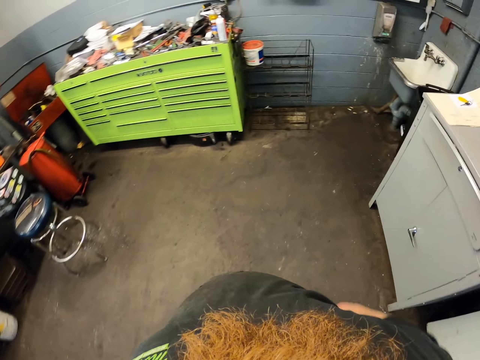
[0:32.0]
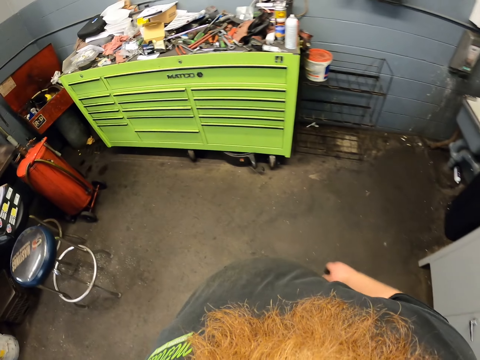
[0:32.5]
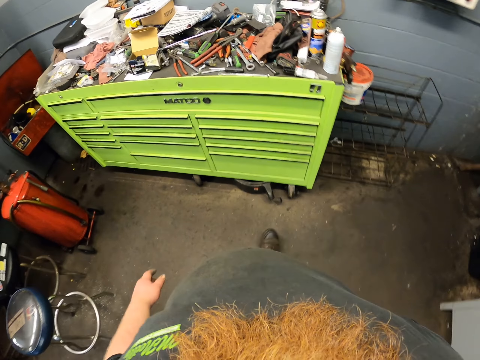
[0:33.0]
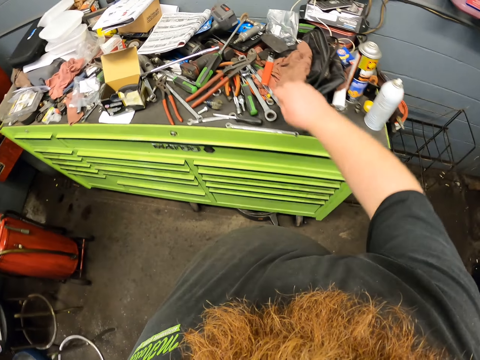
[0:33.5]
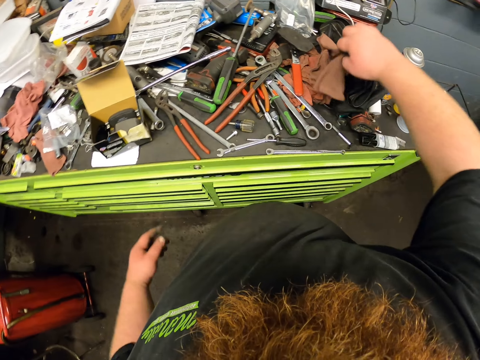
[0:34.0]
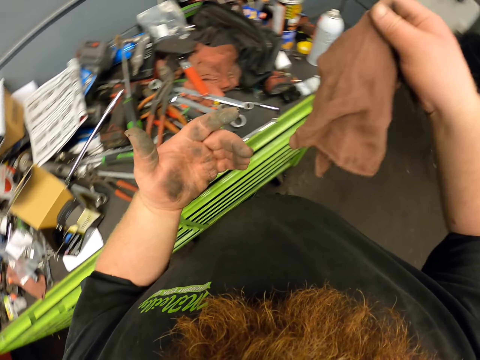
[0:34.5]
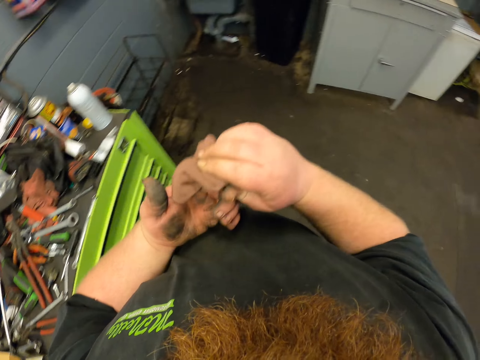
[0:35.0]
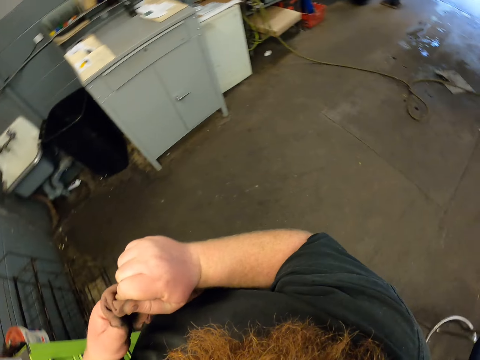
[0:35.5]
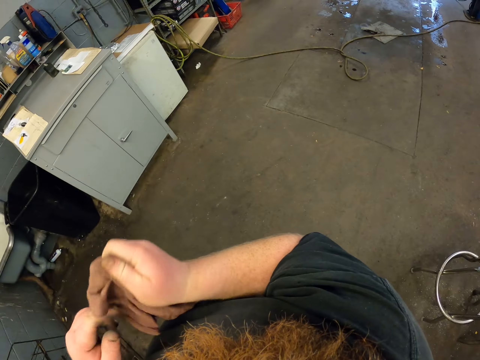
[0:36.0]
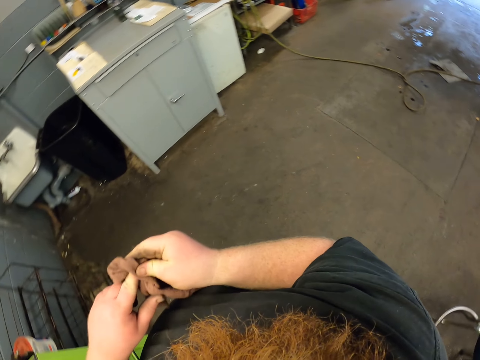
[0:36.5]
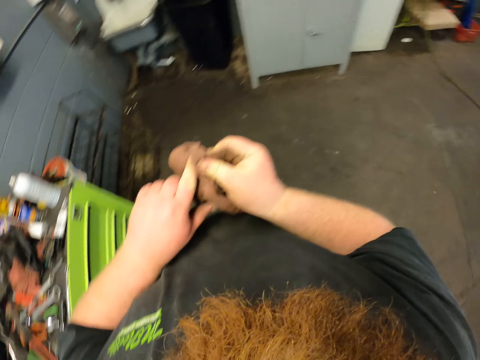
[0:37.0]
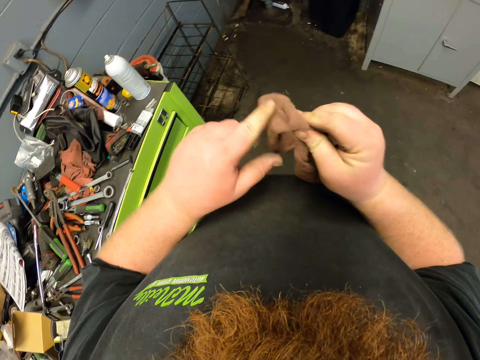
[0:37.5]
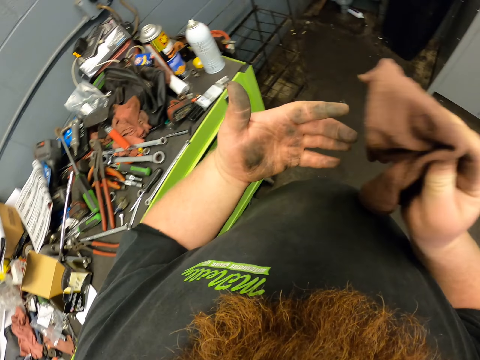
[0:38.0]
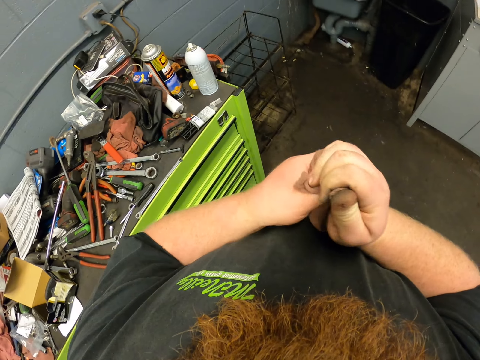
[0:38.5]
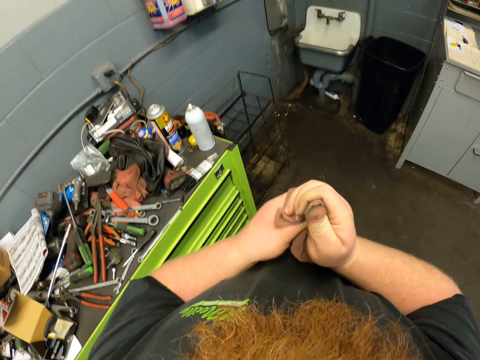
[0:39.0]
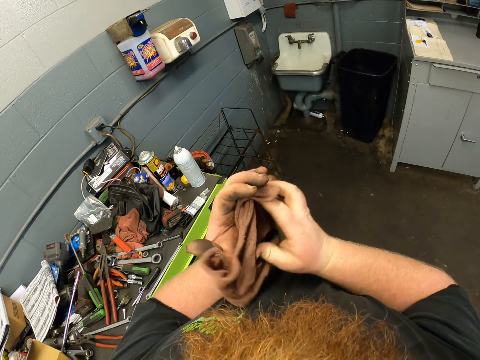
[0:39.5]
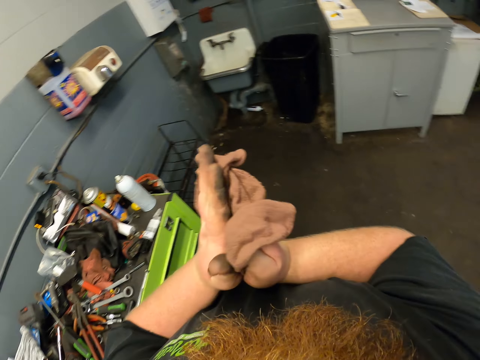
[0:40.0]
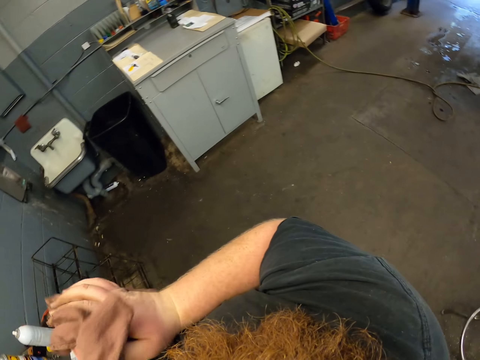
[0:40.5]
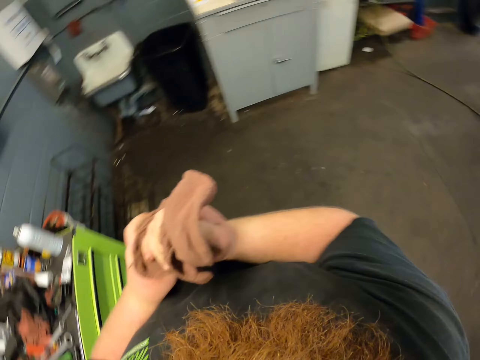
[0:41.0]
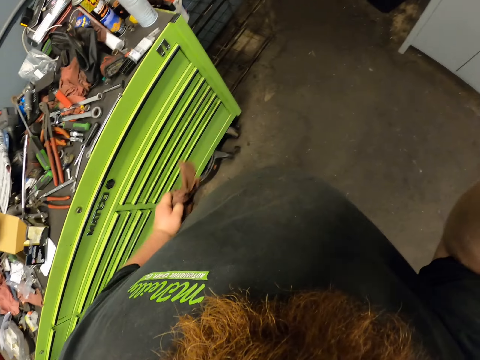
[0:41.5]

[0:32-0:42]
The camera wearer takes a towel from the tool box table. They wipe the hands with the towel. They lift a hand.
